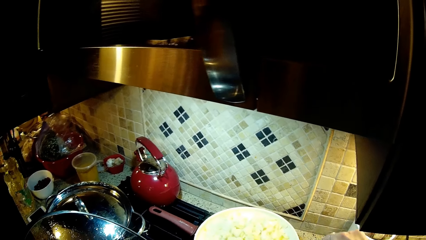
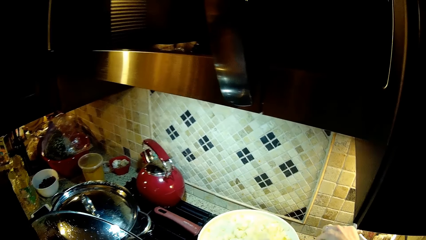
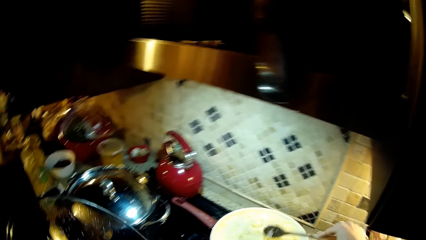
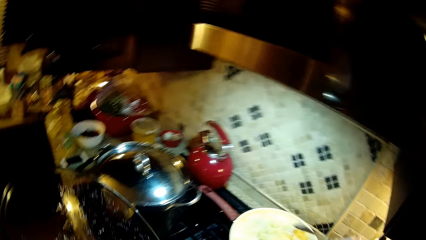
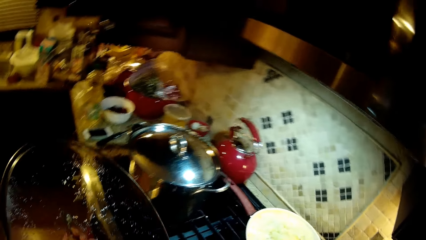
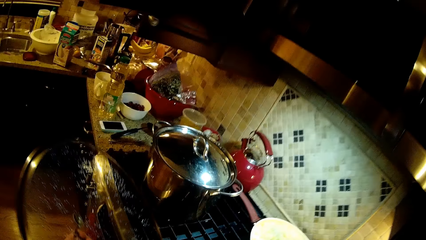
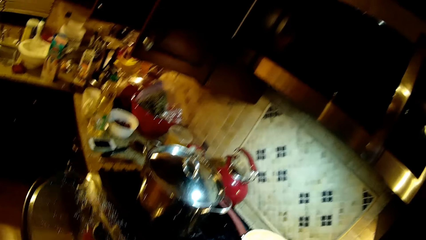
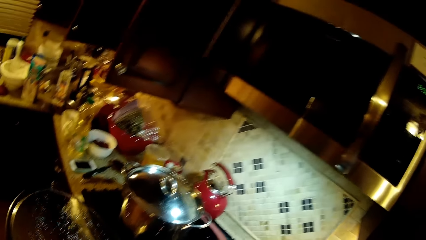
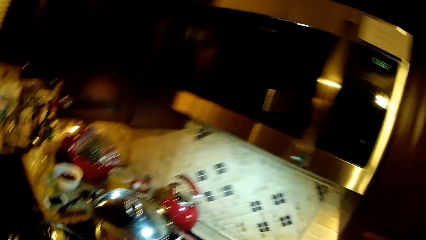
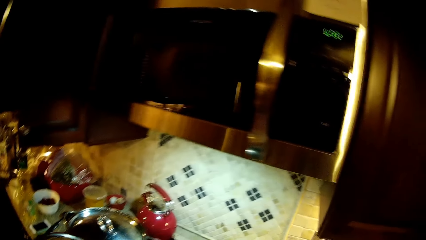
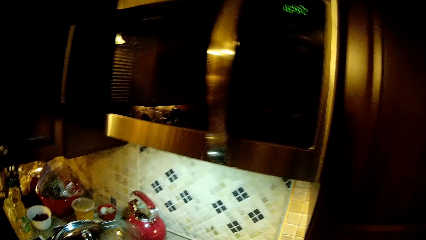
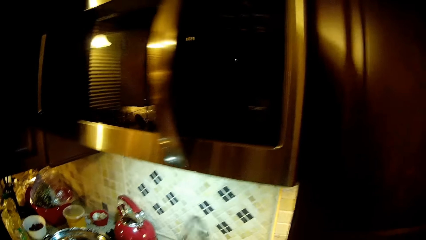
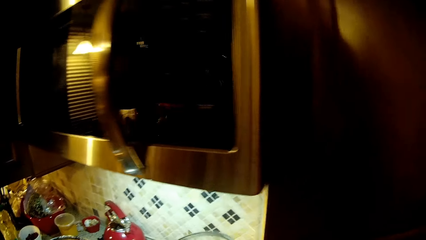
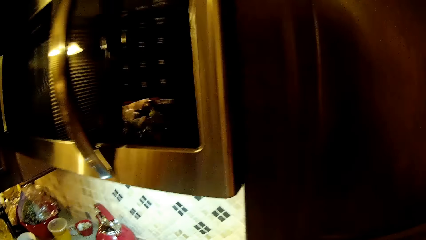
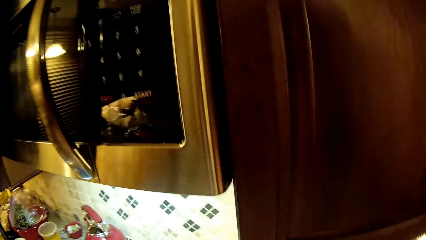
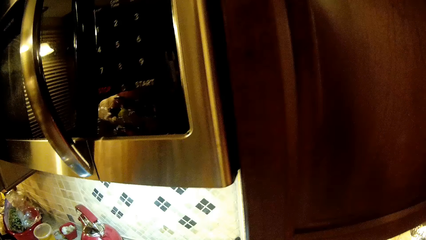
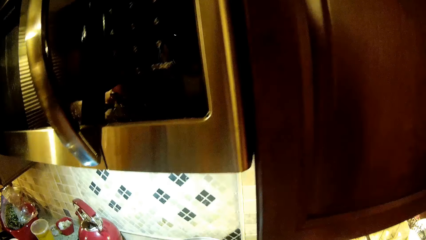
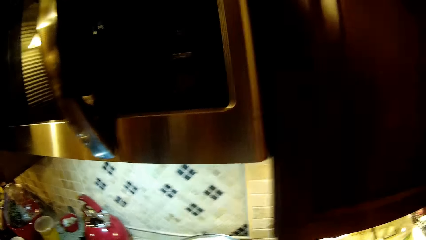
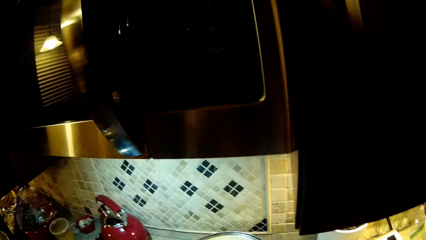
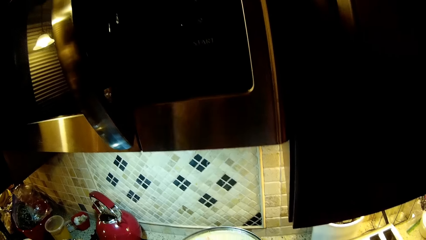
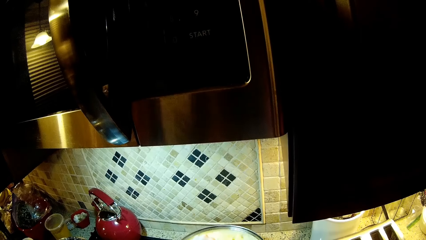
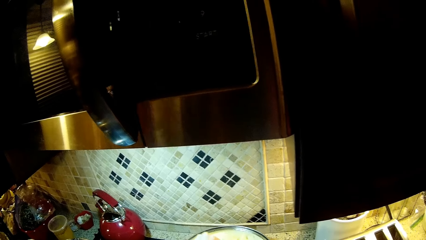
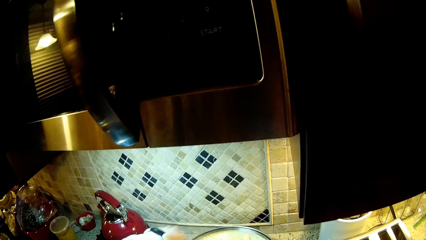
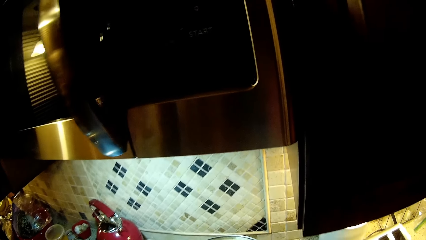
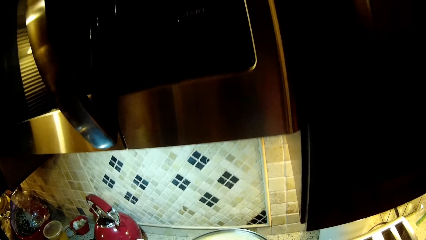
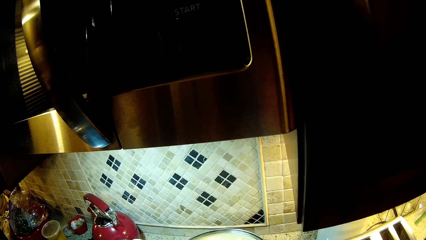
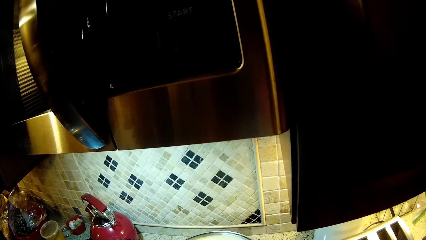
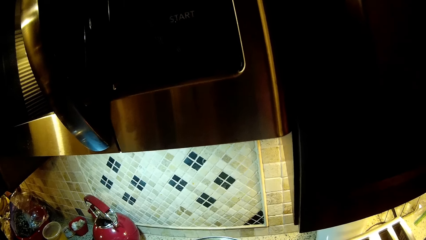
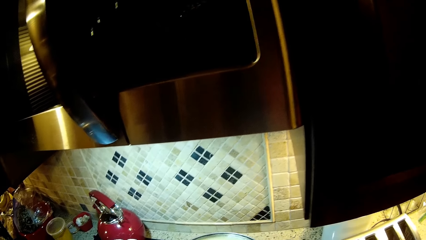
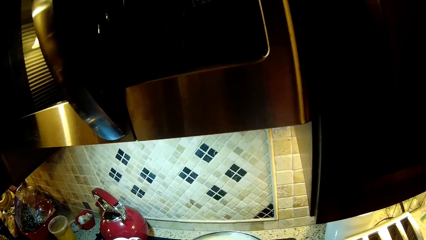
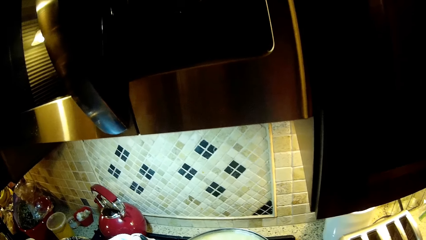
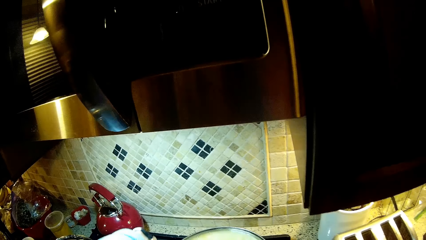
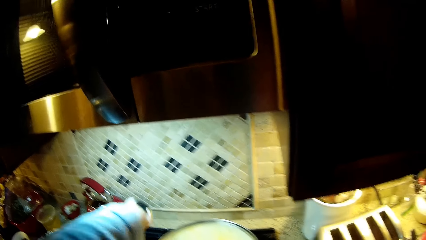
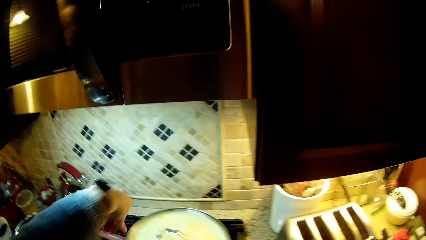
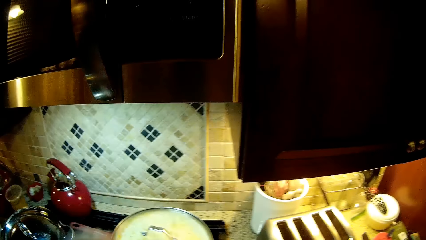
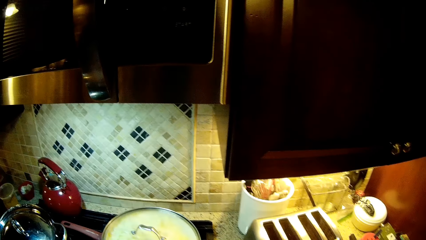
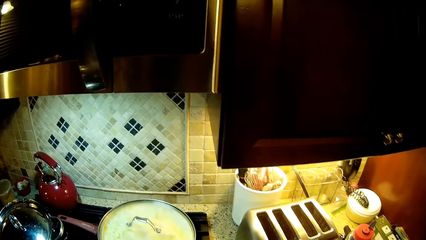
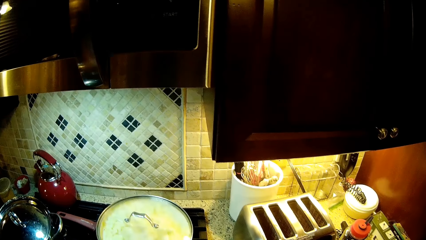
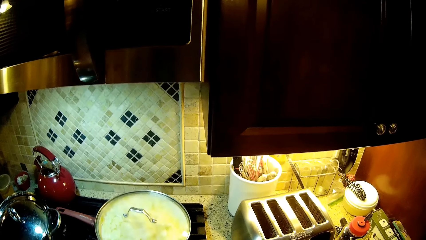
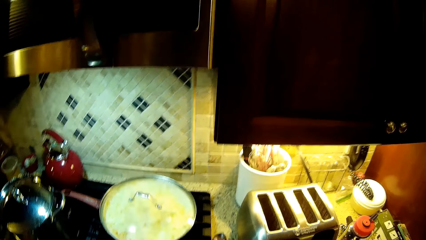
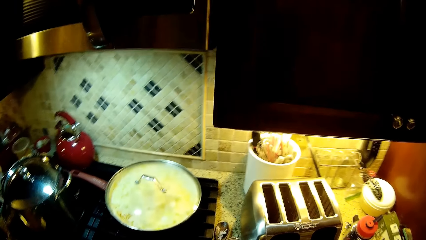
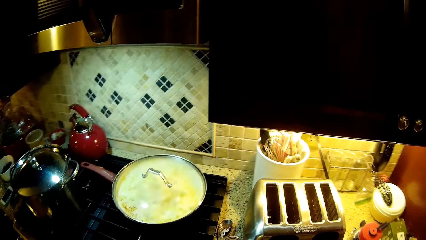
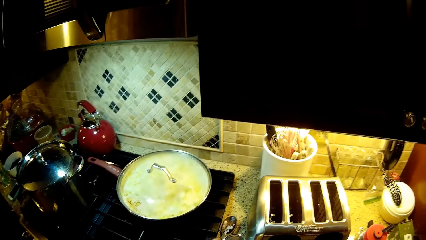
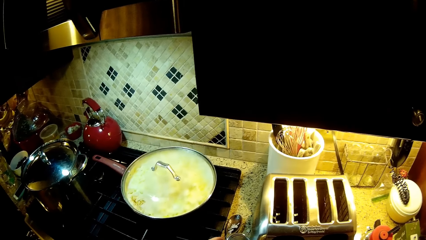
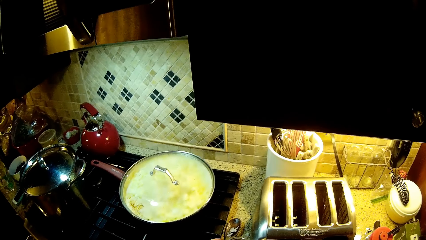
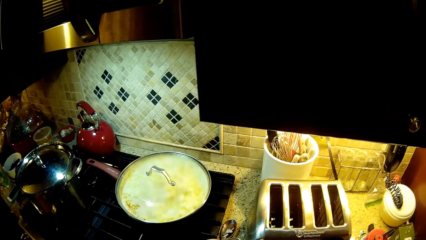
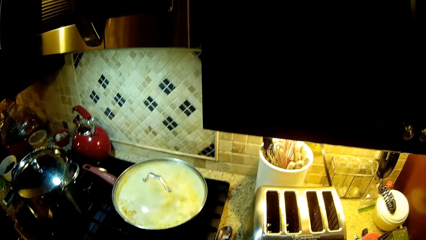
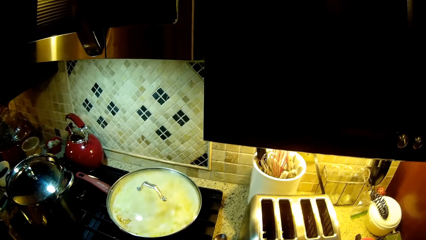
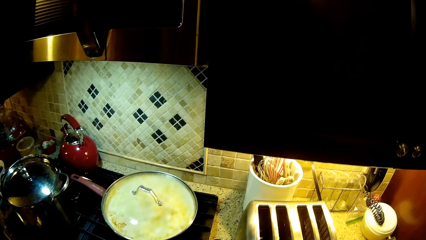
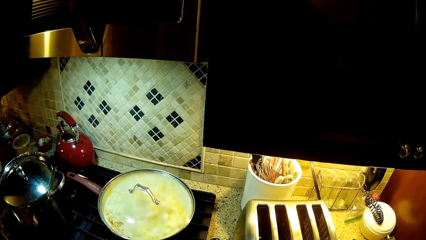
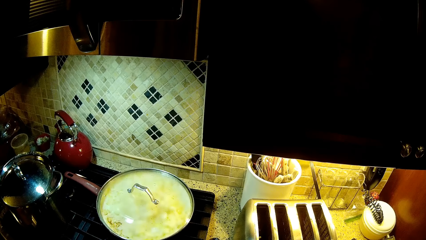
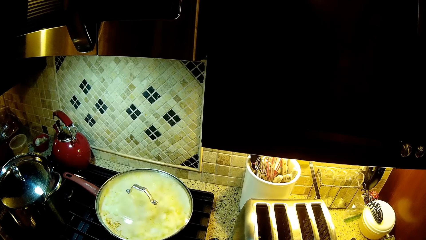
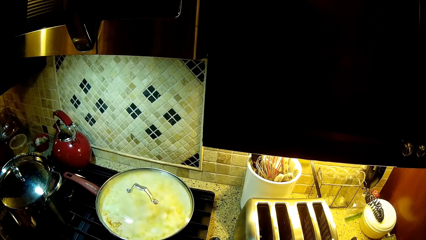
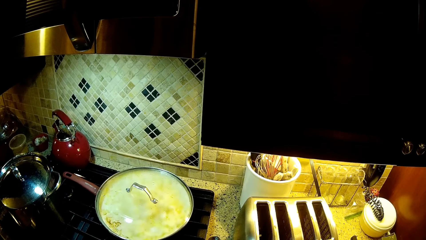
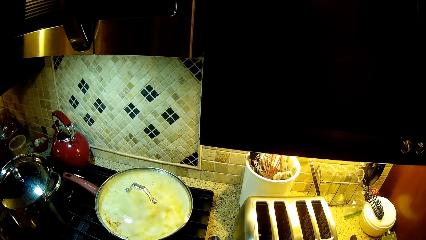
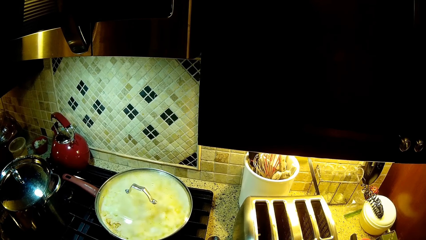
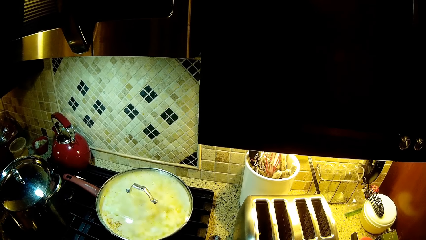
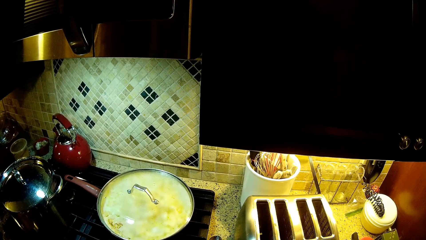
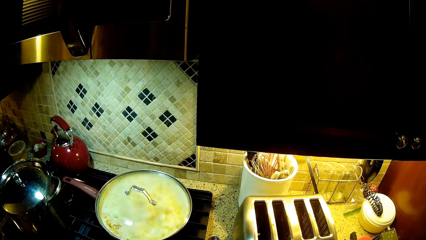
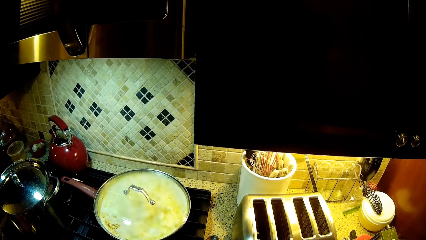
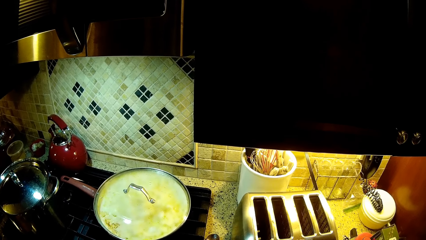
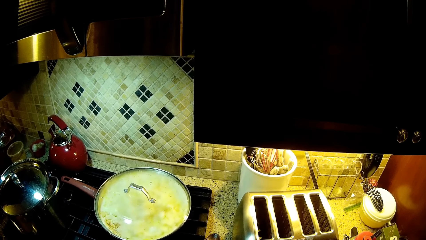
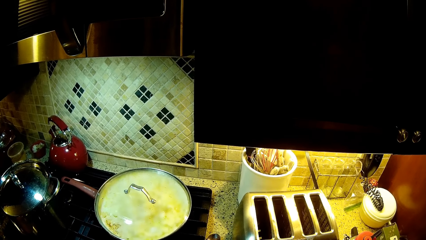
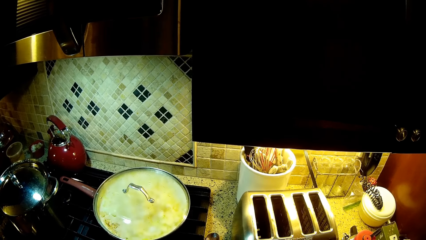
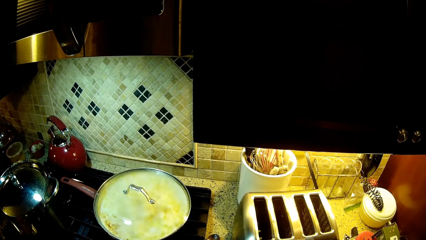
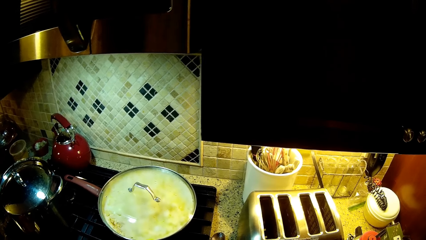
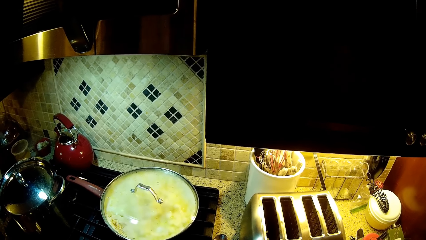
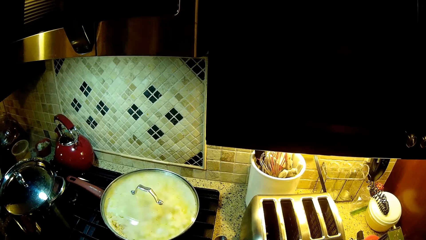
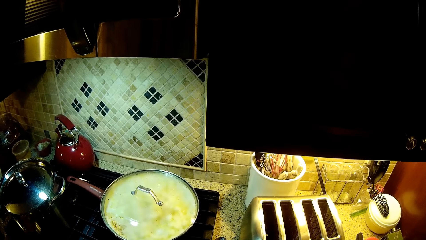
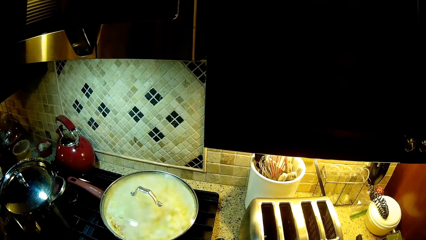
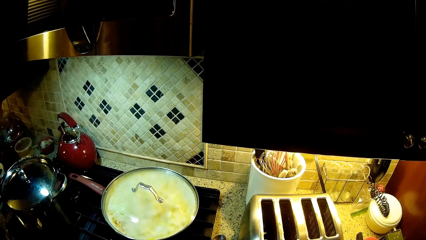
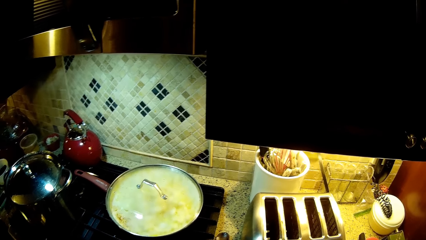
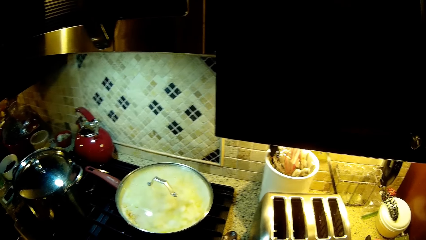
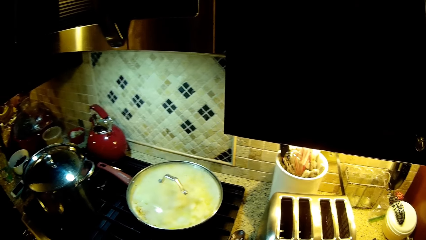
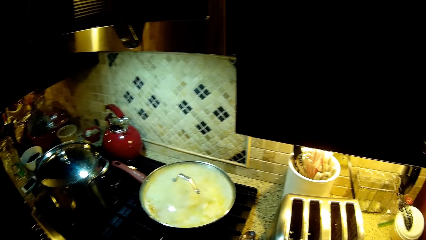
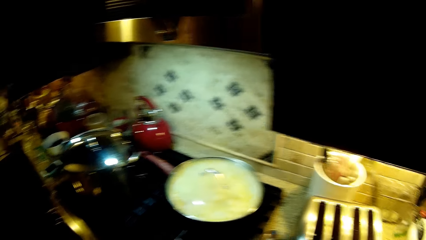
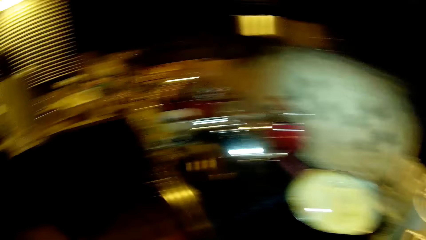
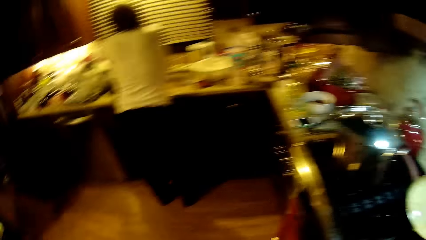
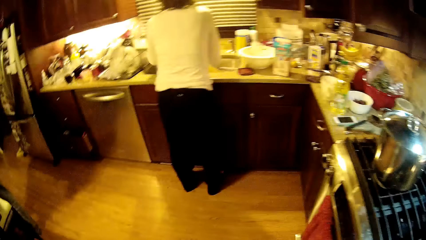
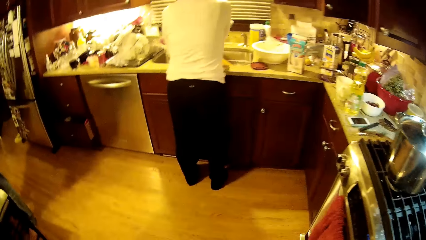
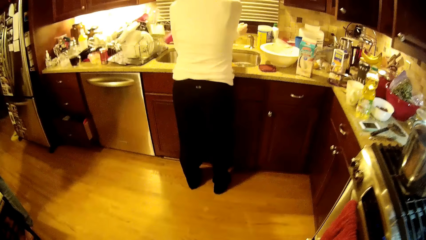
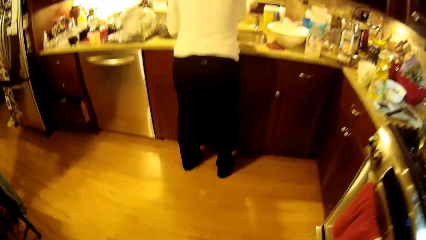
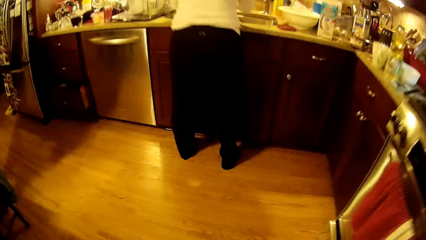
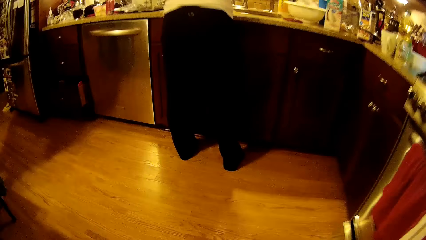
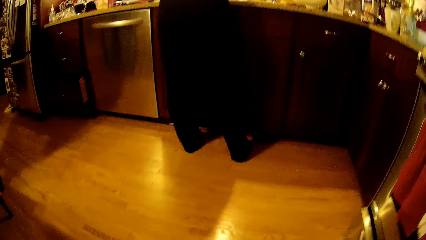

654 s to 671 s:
The camera wearer covers the cooking pot. They pick something. They stare at the cooking pot. They look around.
